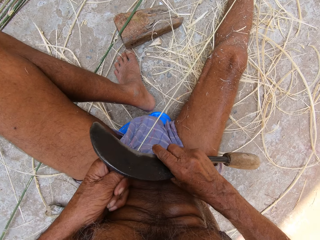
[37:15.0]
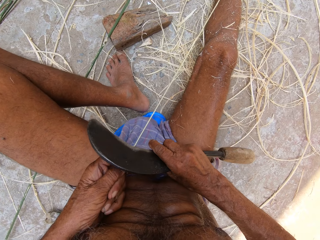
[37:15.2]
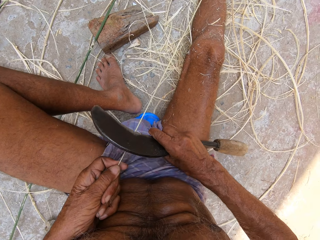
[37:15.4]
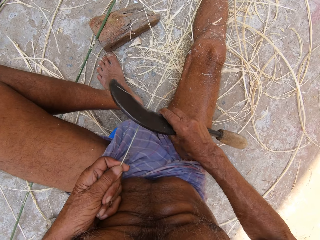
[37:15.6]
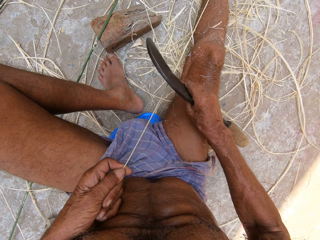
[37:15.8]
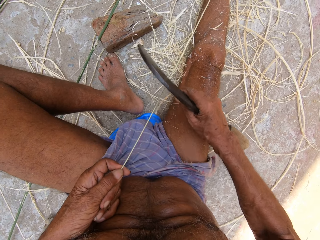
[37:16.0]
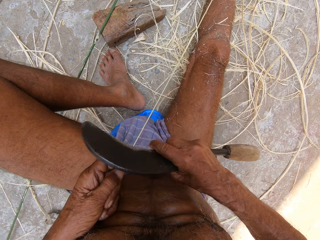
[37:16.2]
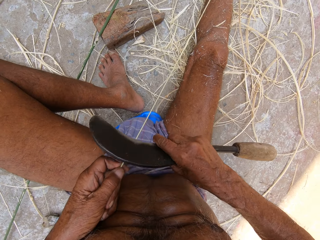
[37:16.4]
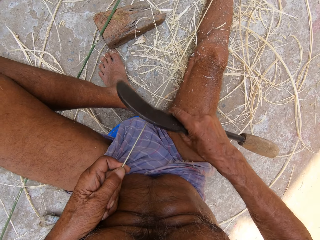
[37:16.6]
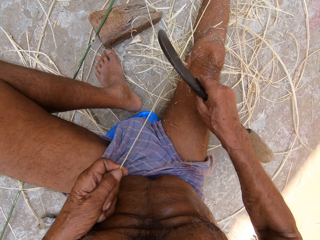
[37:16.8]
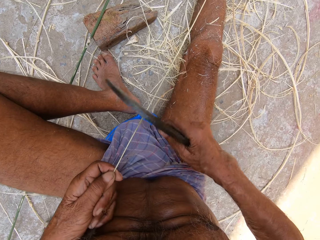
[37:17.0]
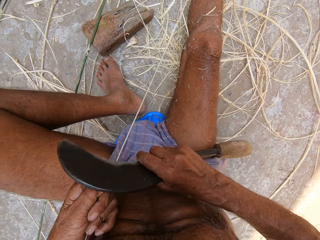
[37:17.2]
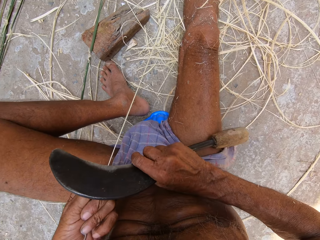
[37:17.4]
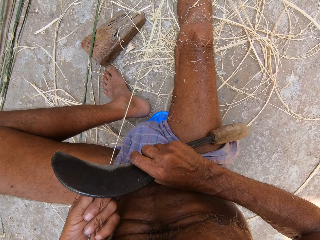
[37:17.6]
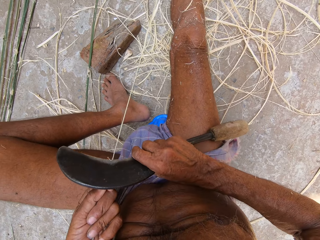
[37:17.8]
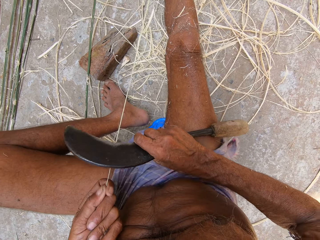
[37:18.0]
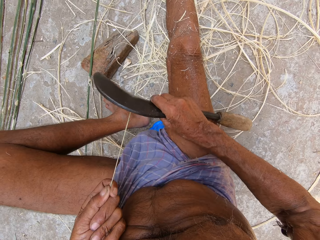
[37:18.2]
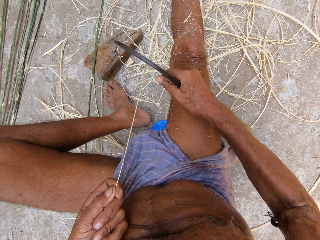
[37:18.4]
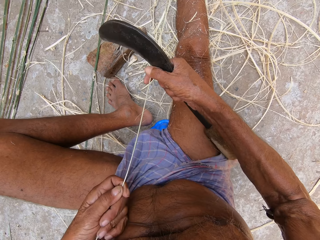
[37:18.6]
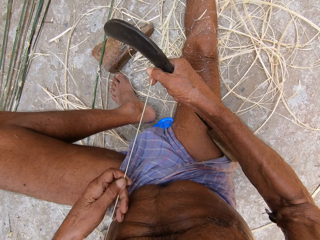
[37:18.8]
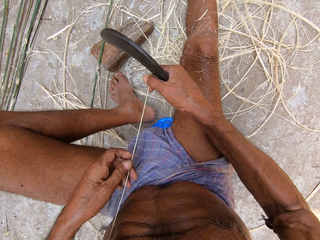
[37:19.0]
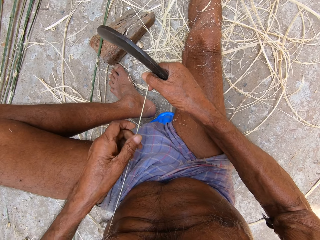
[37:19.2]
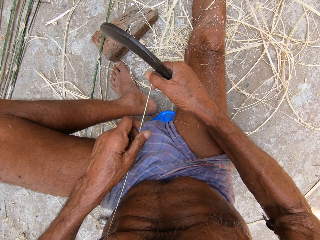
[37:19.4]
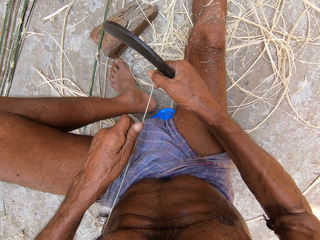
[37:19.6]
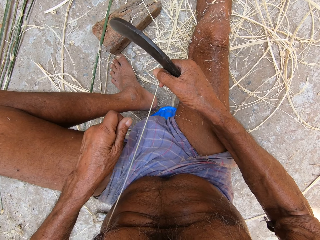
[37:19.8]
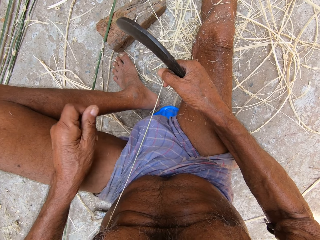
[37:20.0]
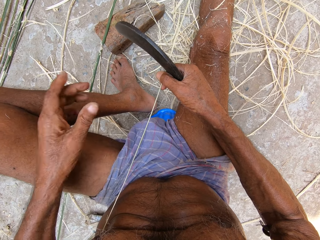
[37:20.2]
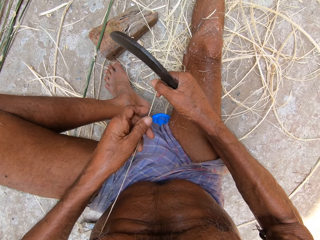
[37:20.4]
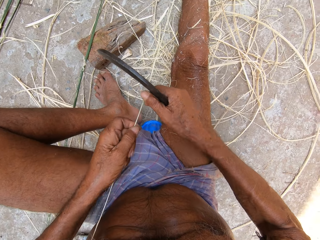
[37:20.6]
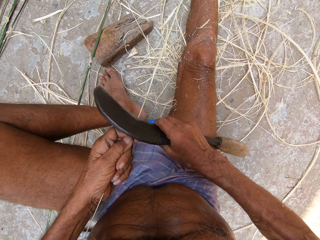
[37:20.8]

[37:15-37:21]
The camera wearer peels the bamboo stick with the hand sickle in his right hand. He scrubs the bamboo with a machete.

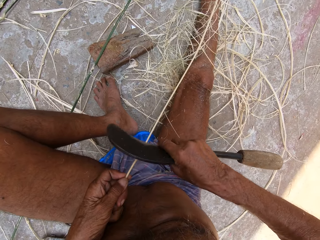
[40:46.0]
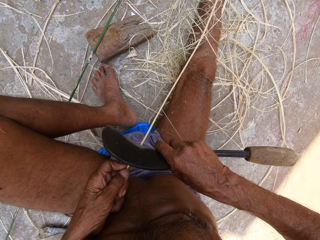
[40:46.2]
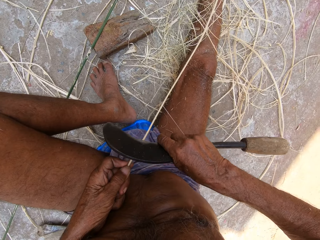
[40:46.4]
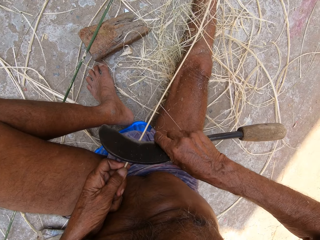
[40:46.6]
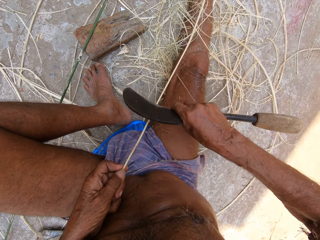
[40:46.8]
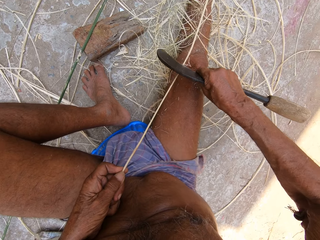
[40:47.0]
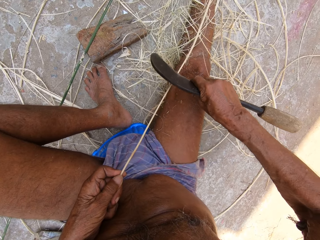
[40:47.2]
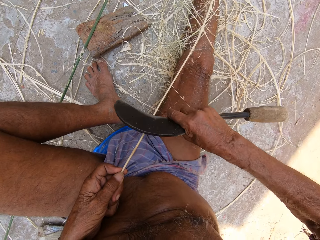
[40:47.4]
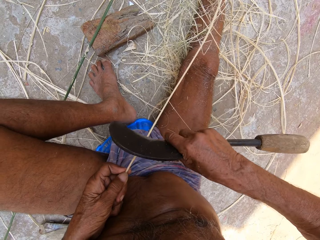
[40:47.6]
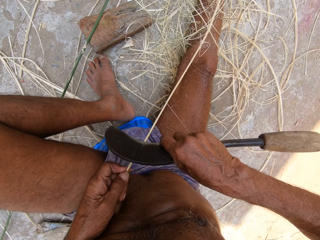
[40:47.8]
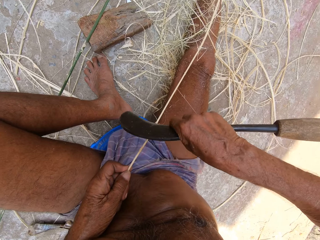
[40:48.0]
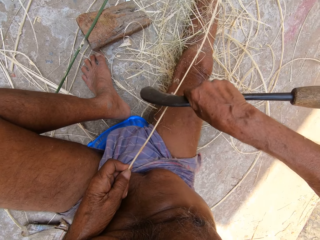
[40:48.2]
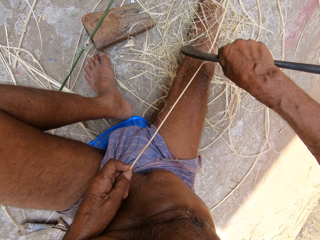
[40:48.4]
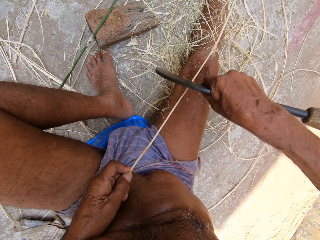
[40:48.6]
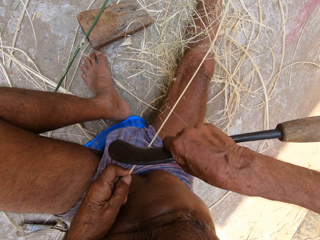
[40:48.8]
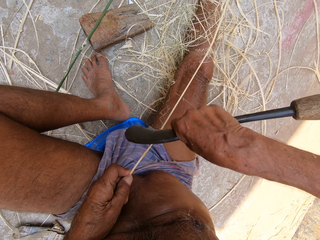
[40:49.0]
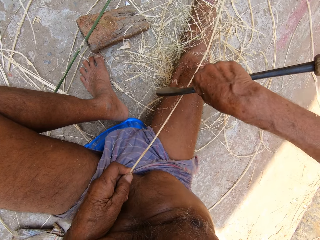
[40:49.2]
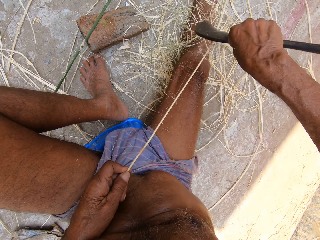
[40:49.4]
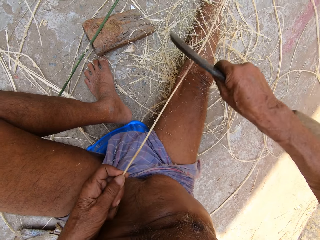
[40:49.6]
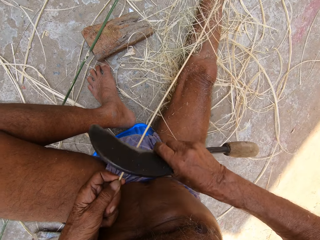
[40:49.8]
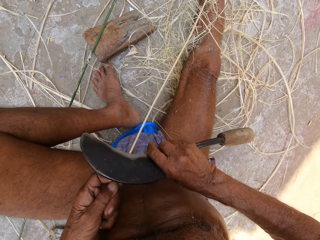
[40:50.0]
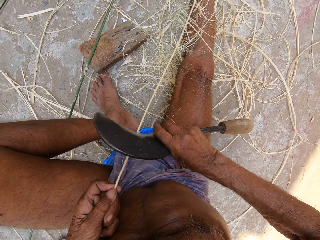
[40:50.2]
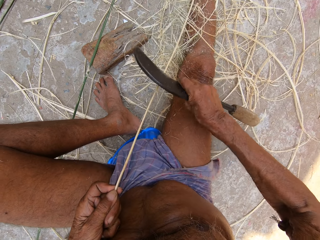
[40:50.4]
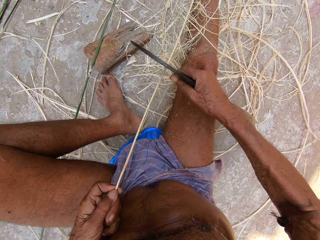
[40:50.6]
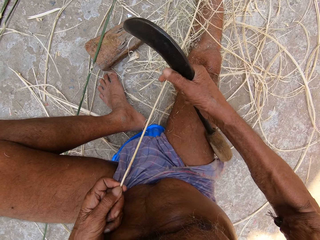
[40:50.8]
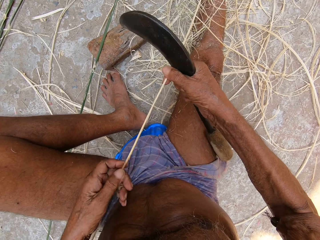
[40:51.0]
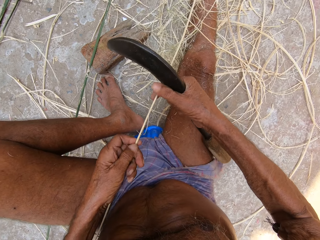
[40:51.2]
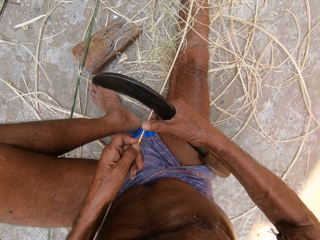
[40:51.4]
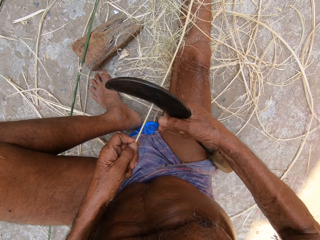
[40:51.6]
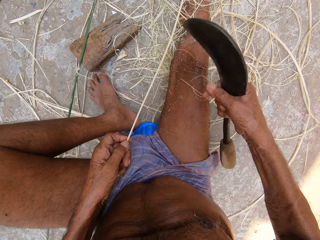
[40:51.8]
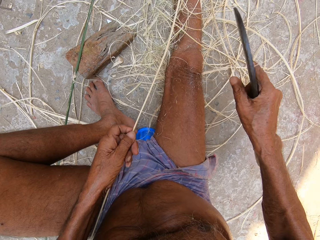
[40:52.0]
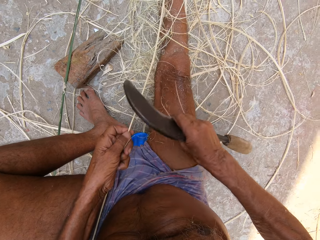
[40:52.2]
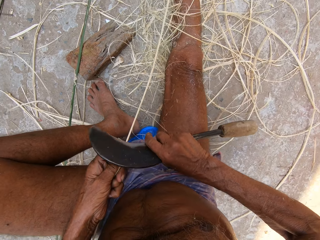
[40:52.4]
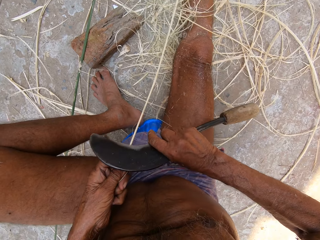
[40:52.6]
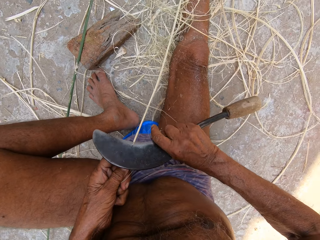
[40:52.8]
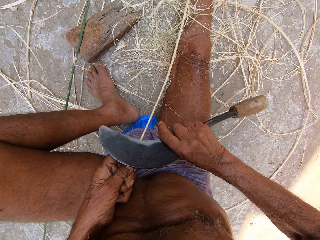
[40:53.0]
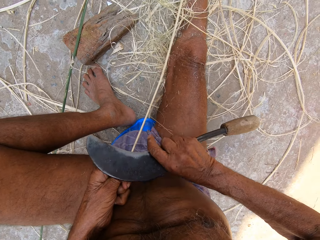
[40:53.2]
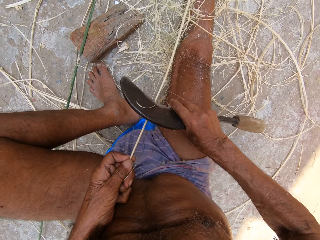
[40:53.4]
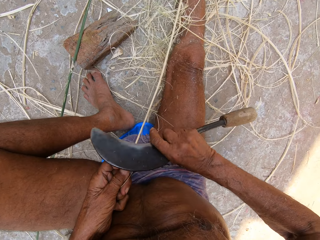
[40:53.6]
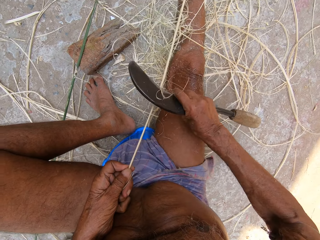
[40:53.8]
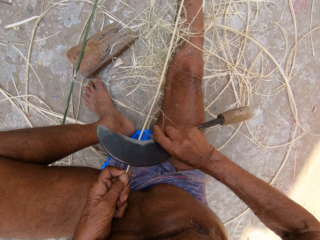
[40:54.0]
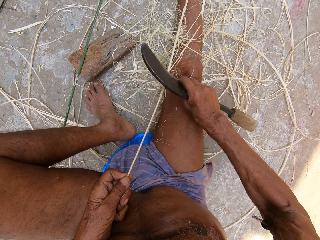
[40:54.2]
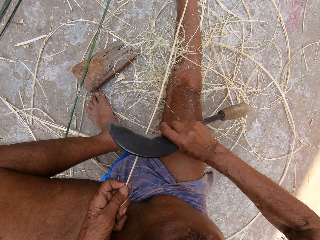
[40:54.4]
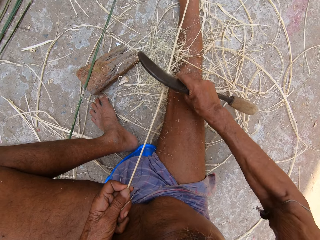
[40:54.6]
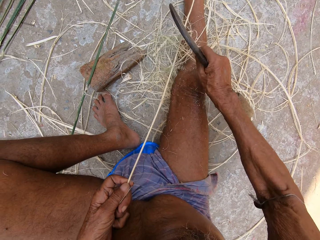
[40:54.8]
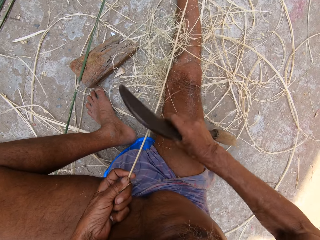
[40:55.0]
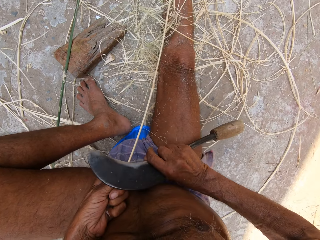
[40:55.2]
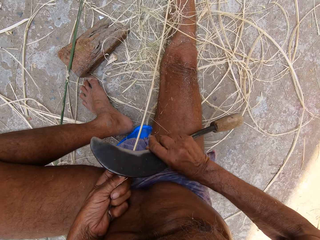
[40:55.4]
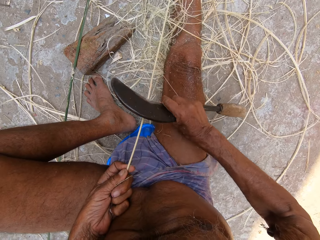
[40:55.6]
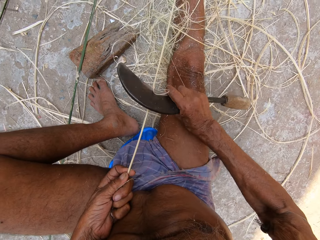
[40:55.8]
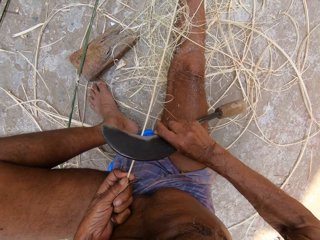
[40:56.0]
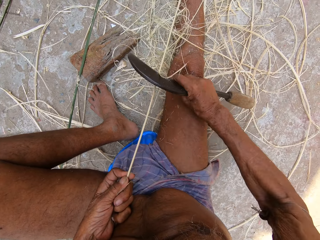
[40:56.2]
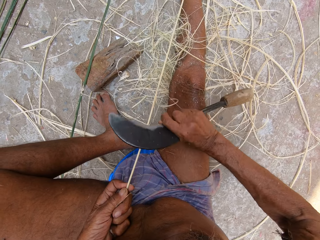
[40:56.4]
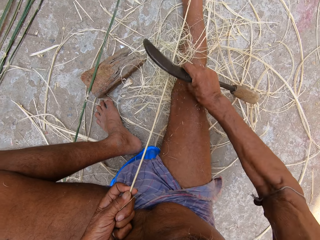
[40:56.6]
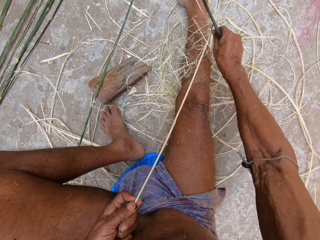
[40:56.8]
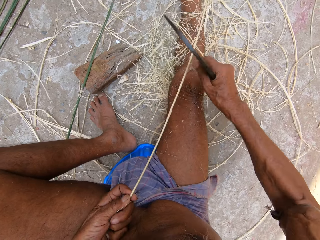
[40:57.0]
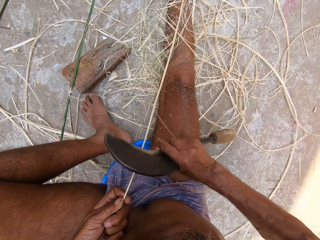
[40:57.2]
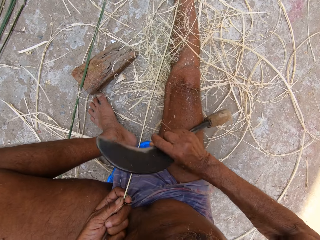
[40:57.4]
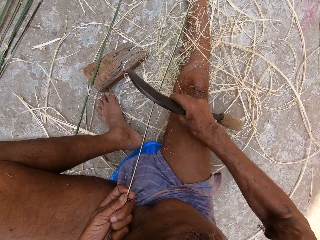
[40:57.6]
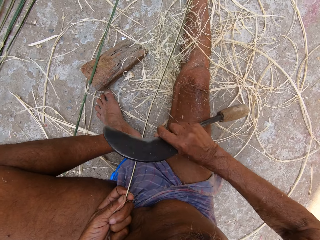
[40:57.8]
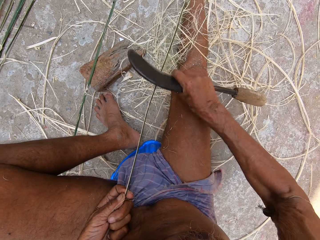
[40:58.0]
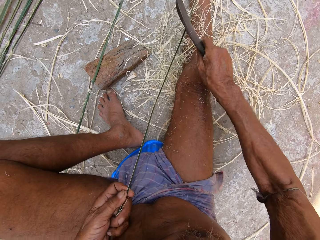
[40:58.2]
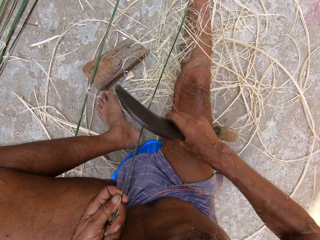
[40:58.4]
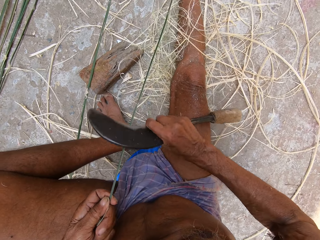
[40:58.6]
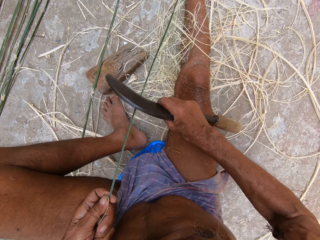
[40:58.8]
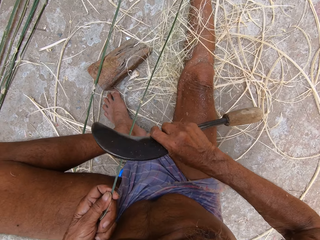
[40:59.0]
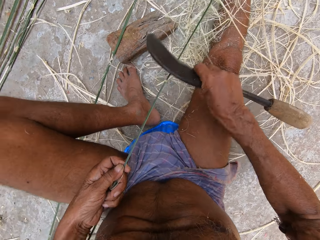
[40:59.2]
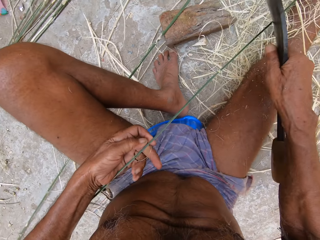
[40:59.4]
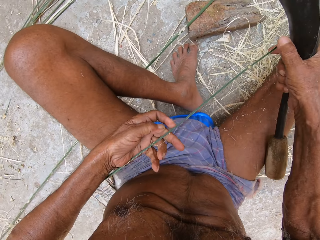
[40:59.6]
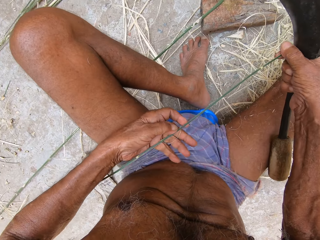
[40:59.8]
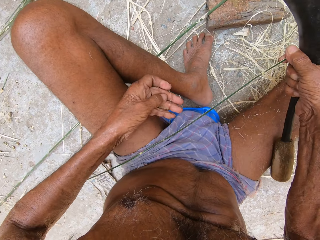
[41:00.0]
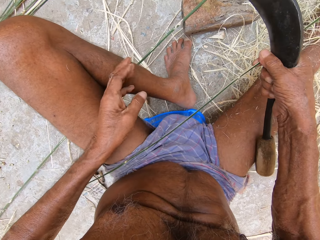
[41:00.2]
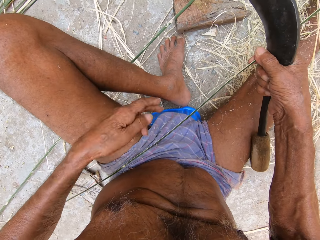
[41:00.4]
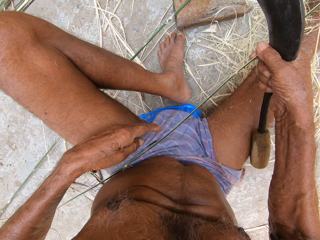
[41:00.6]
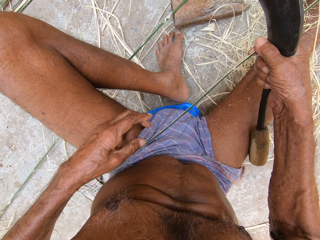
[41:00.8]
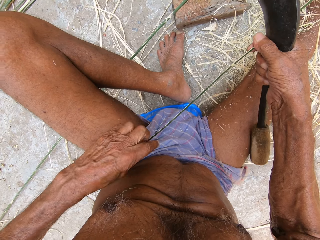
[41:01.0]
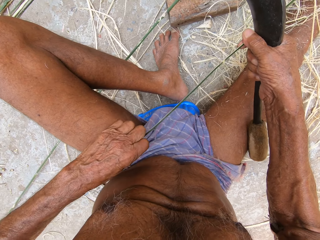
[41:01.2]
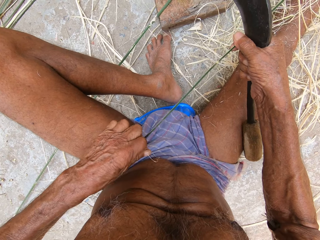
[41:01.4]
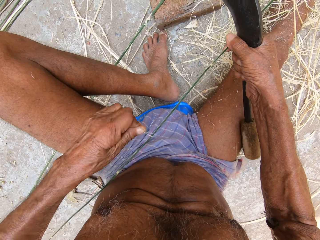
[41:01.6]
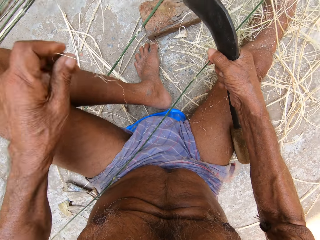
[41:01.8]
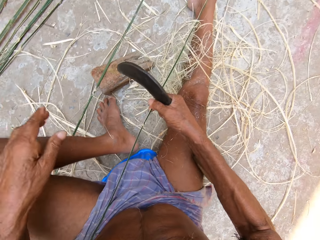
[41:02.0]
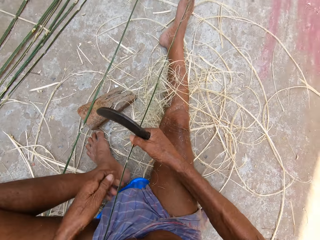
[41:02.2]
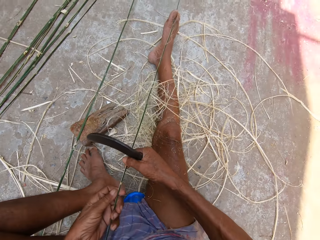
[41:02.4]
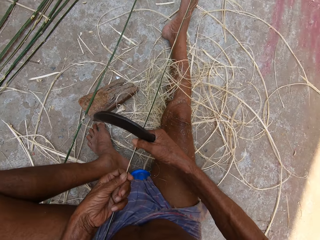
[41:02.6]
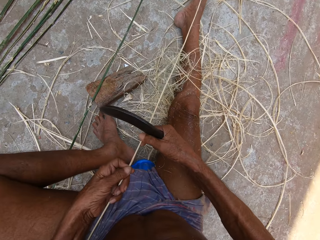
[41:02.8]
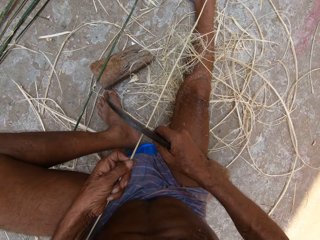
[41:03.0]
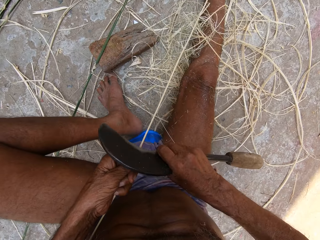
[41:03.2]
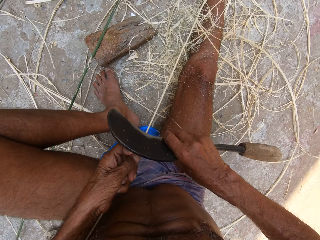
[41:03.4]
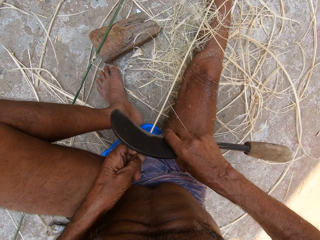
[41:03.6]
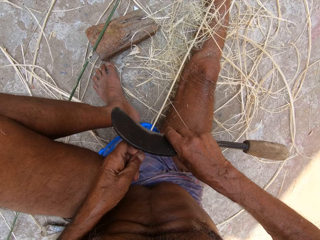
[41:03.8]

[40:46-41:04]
The camera wearer peels a stick with a sickle. They peel the stick with the sickle again. They pull thread from the stick and throw the thread on the ground. They peel the stick with the sickle. They peel the stick with the sickle repeatedly. They pull a thread, pick the thread and throw the thread.
